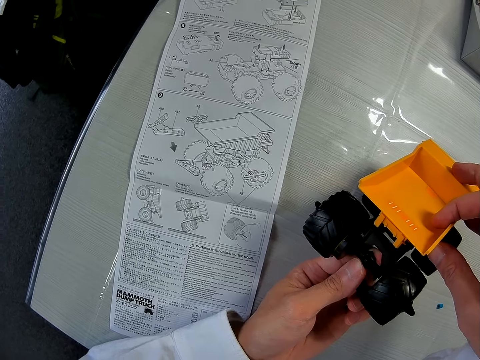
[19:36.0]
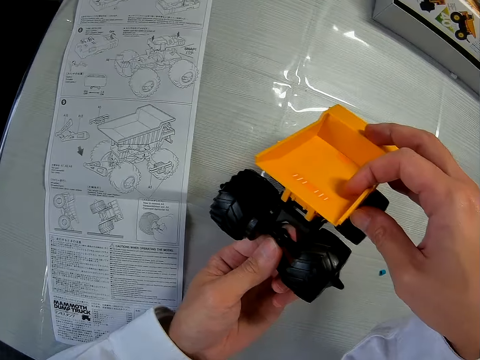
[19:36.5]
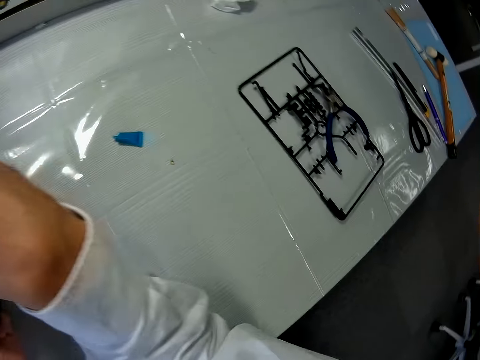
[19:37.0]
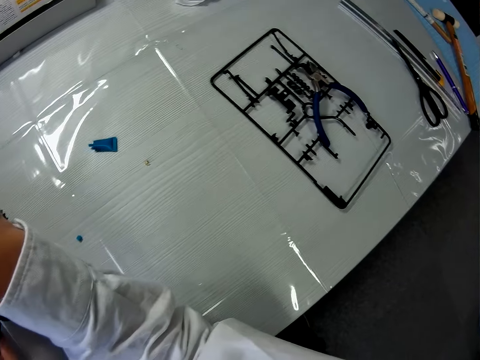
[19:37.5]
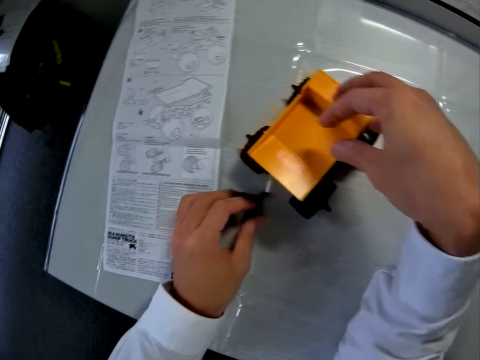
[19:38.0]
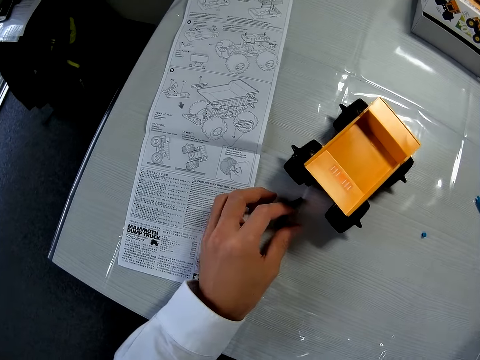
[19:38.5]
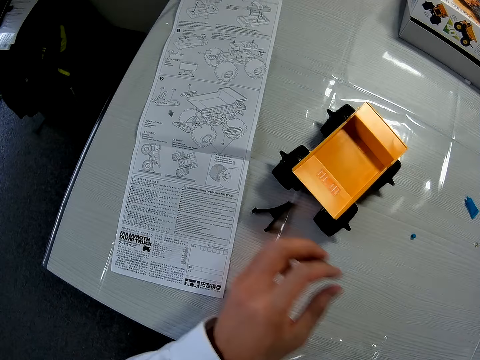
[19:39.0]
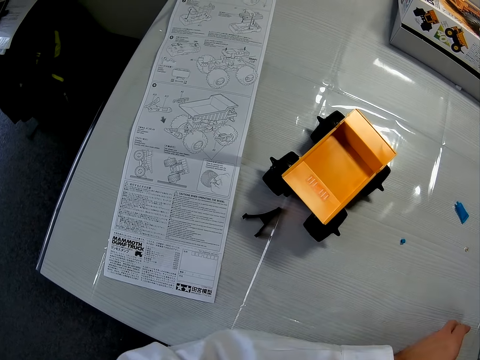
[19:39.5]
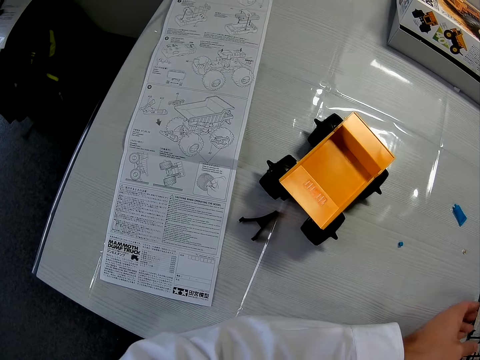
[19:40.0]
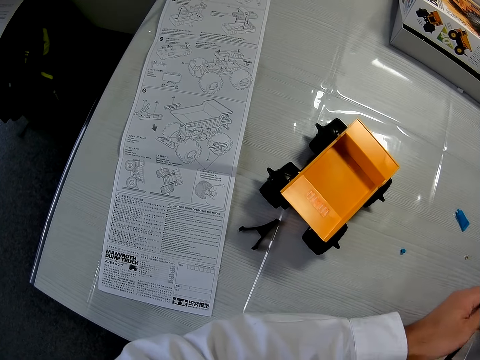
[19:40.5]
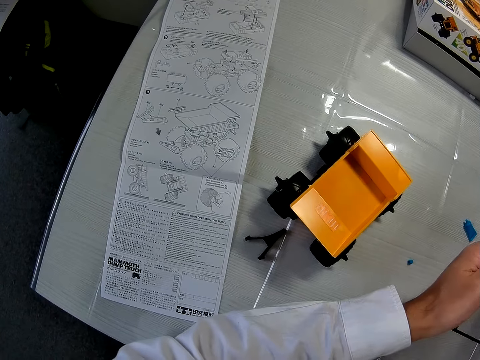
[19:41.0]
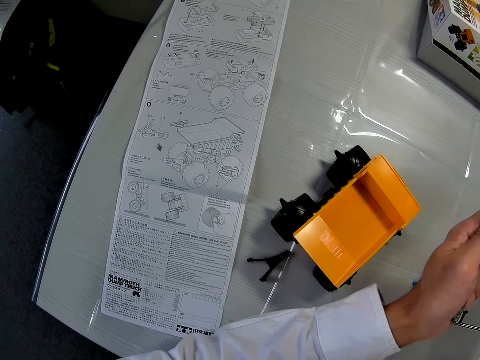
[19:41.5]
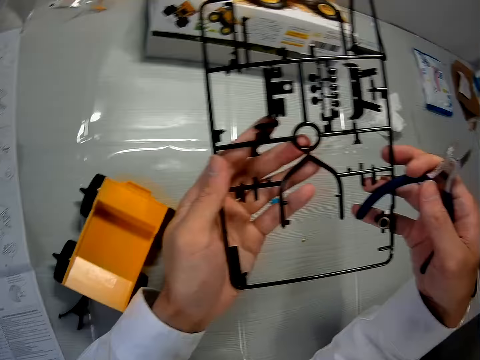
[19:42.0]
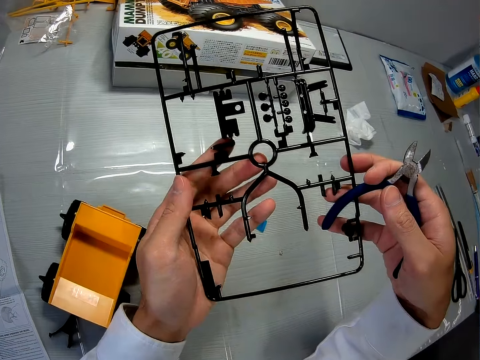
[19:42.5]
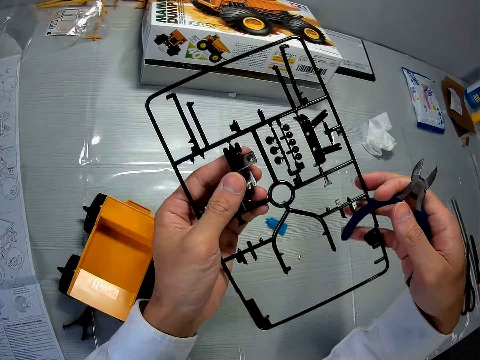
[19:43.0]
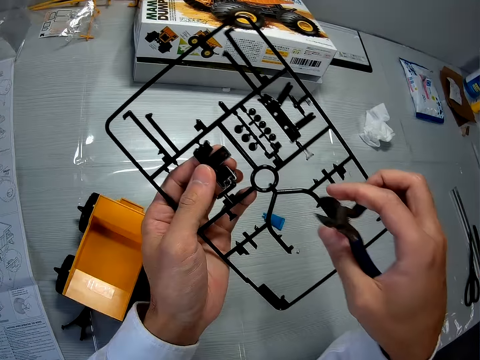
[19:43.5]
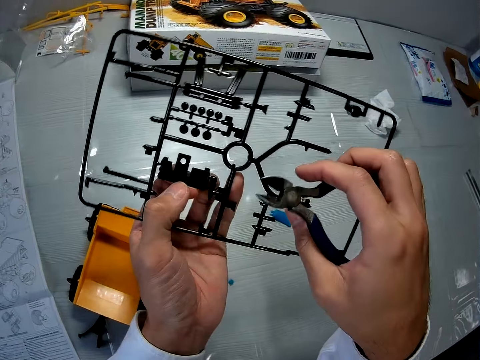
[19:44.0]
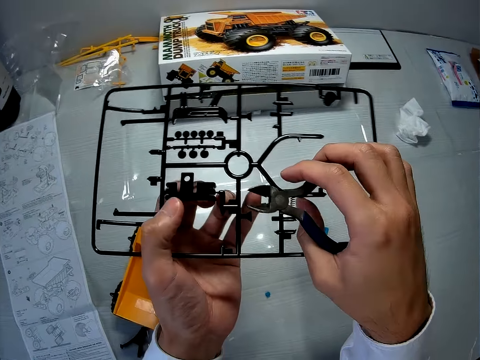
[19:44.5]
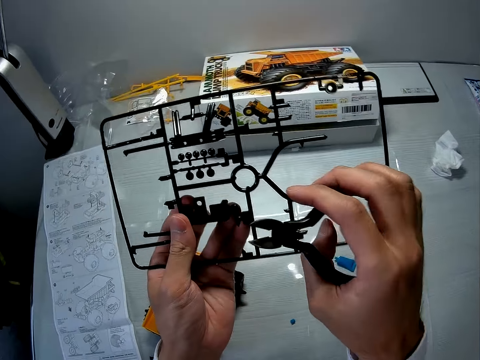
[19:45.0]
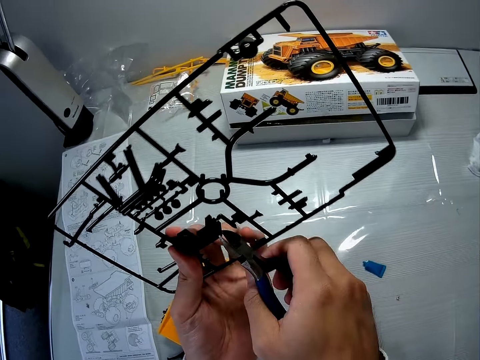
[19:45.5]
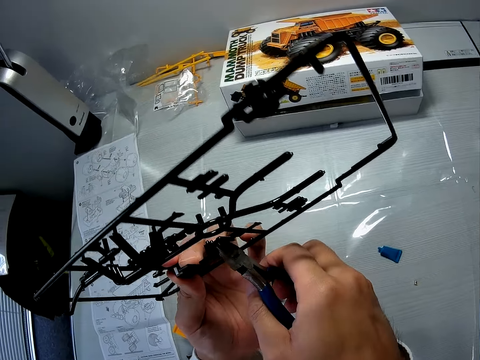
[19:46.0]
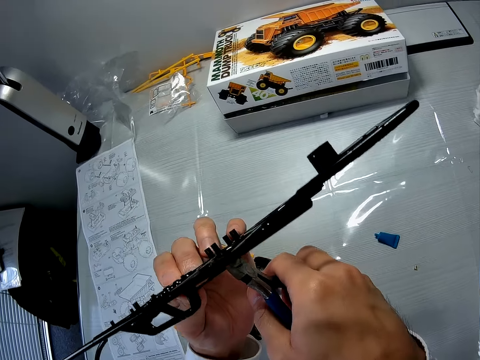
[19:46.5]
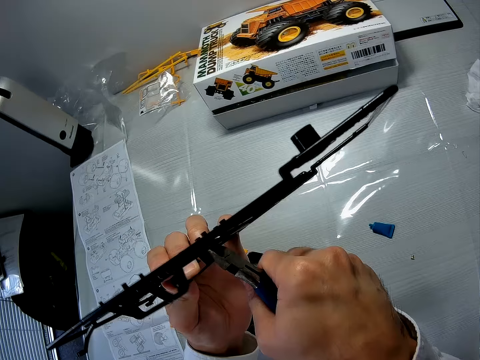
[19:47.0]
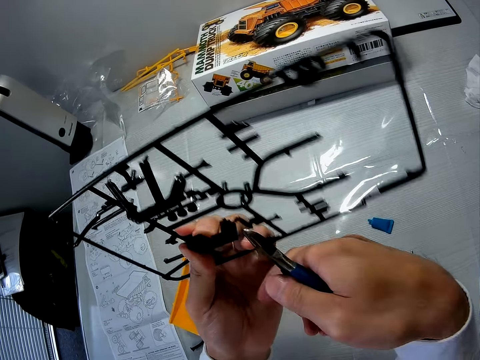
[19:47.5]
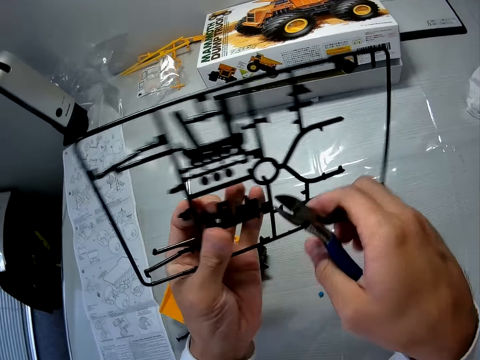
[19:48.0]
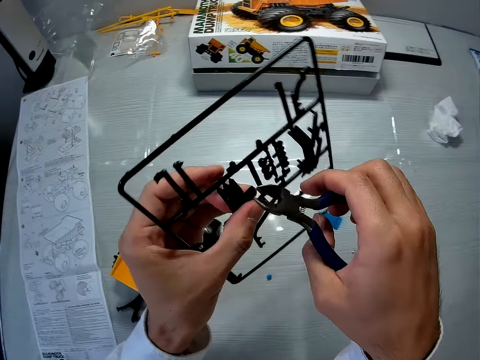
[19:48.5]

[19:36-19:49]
The camera wearer drops the toy car in his right hand on the table. He drops the piece in his left hand on the table. He picks up the sheet from the table with his left hand. He cuts out a piece from the sheet with the cutter in his right hand.

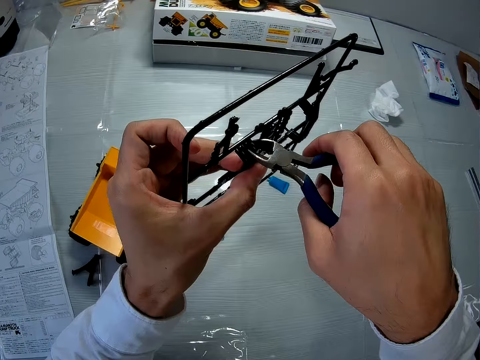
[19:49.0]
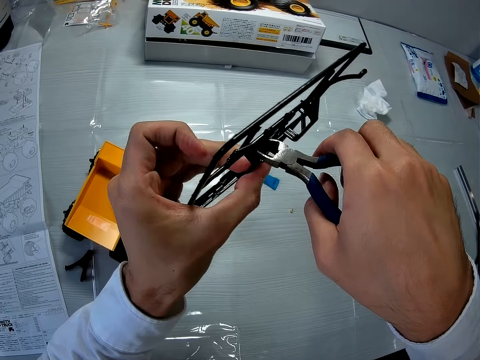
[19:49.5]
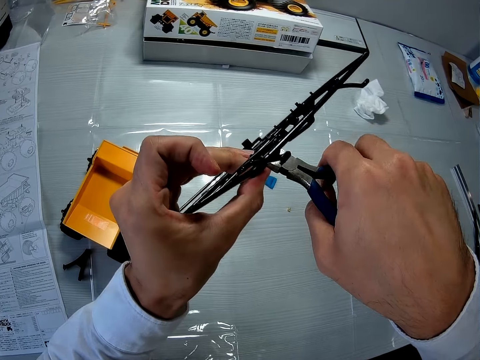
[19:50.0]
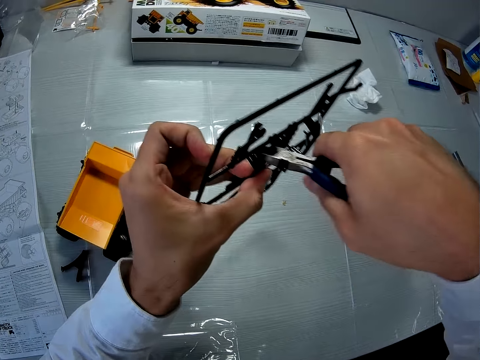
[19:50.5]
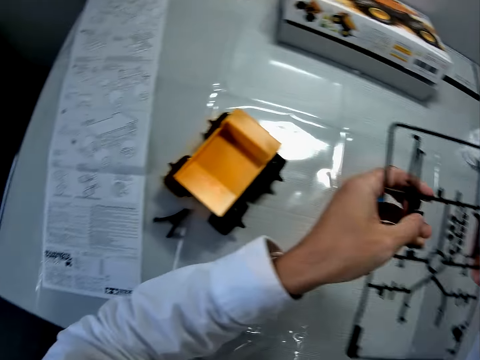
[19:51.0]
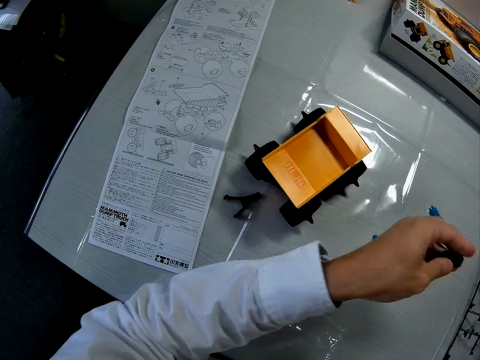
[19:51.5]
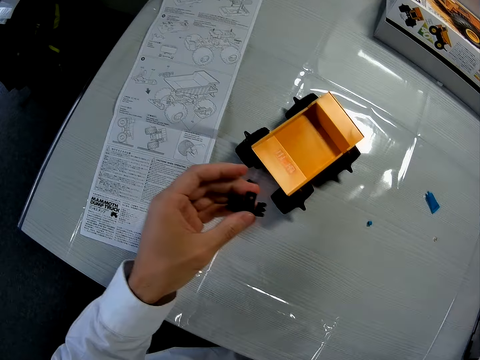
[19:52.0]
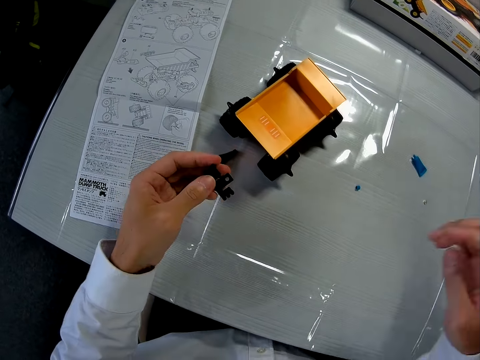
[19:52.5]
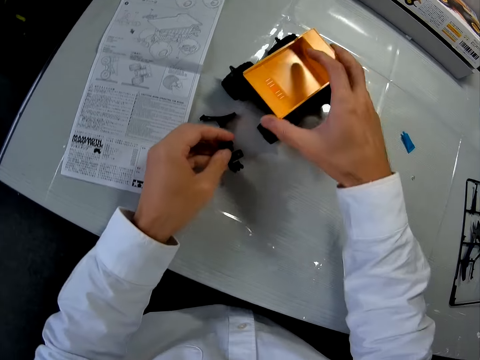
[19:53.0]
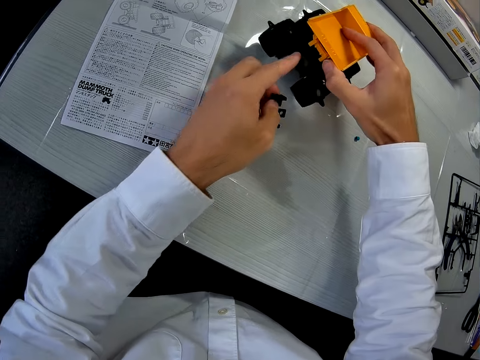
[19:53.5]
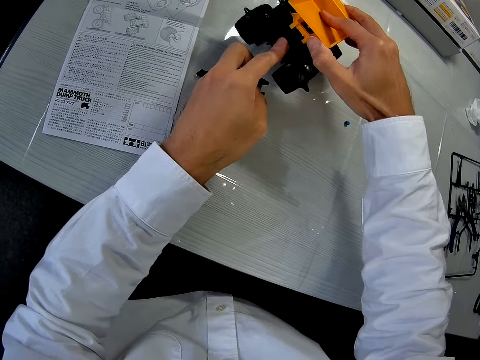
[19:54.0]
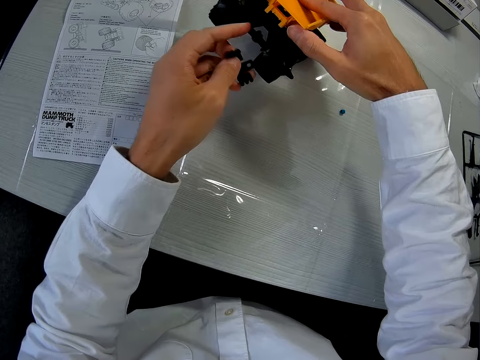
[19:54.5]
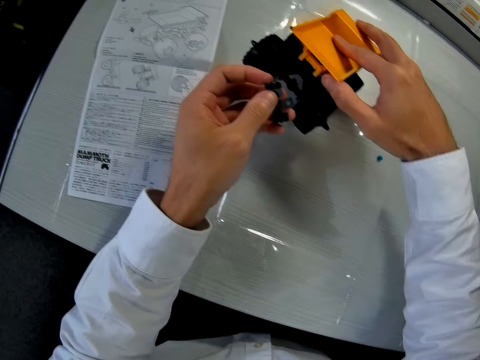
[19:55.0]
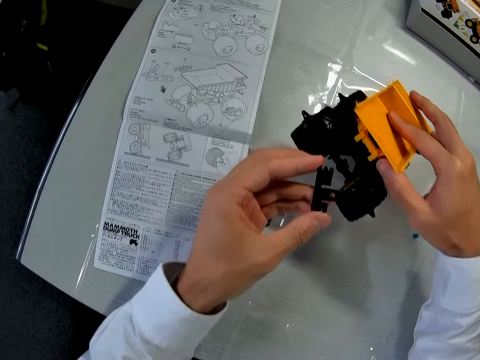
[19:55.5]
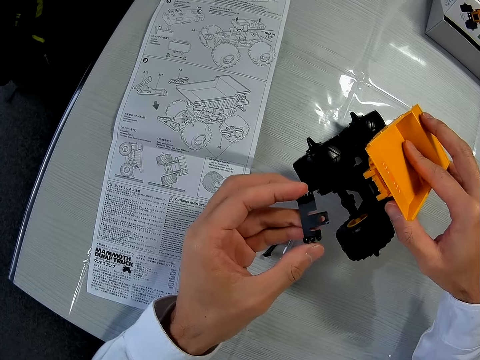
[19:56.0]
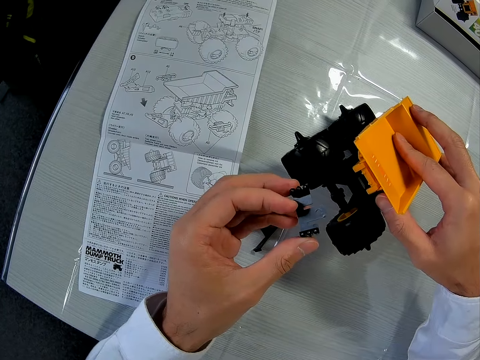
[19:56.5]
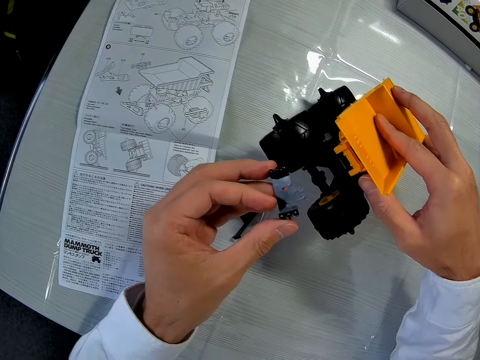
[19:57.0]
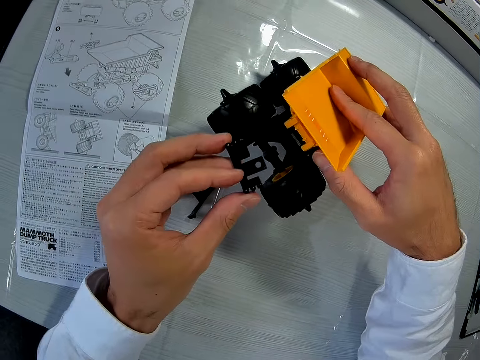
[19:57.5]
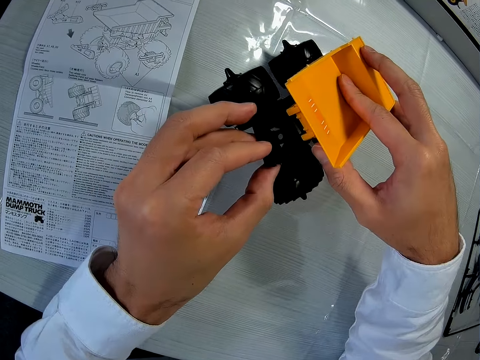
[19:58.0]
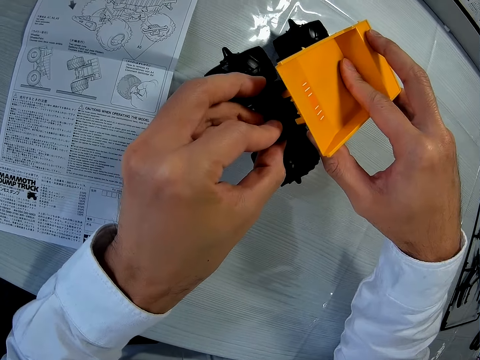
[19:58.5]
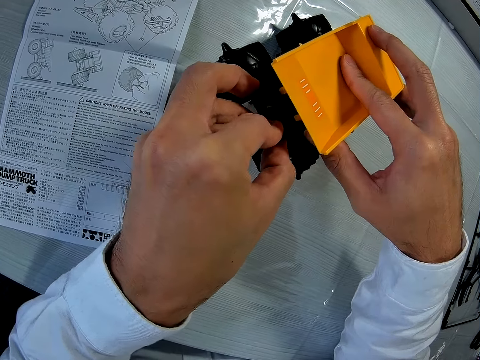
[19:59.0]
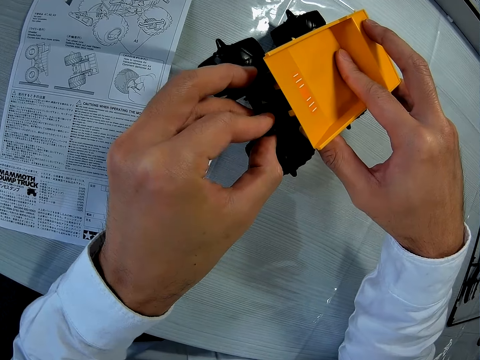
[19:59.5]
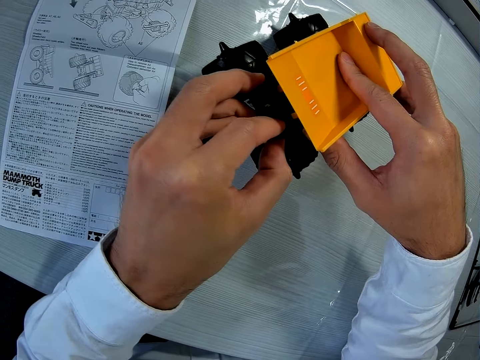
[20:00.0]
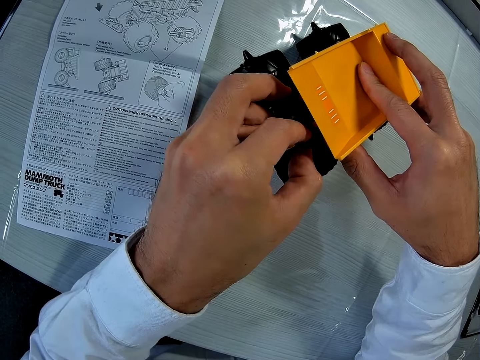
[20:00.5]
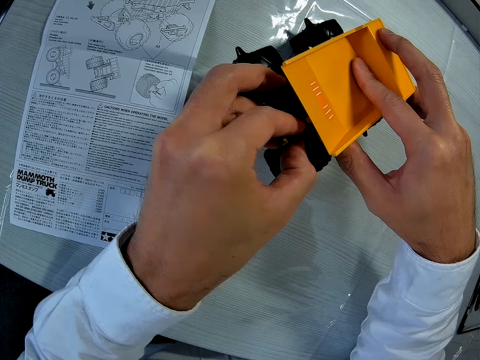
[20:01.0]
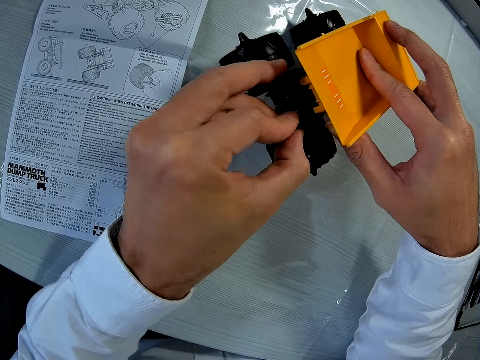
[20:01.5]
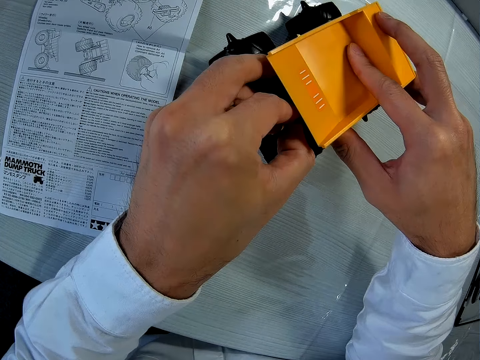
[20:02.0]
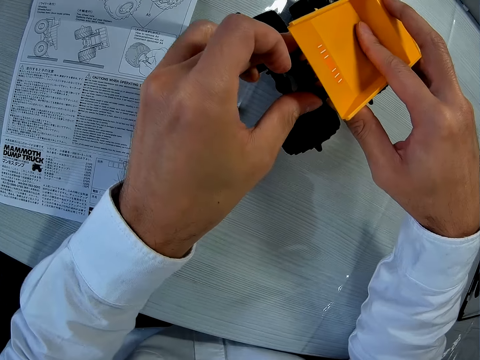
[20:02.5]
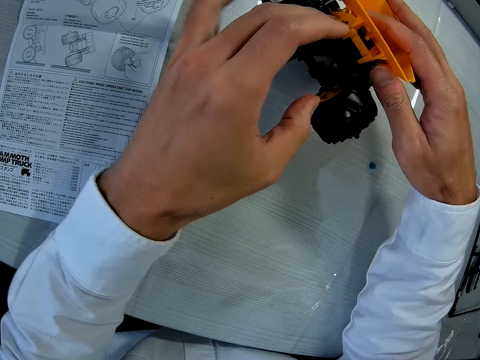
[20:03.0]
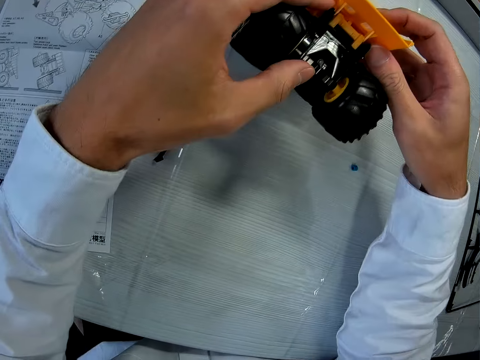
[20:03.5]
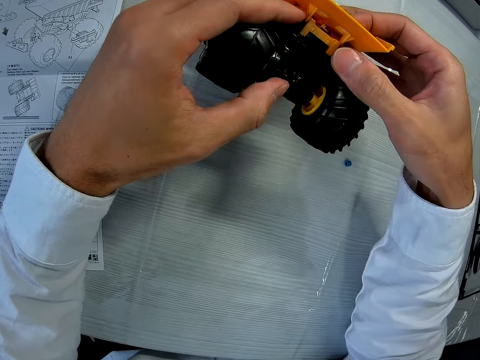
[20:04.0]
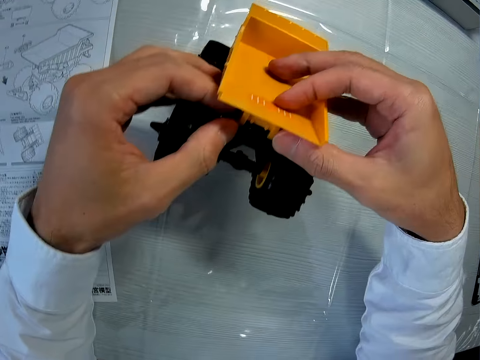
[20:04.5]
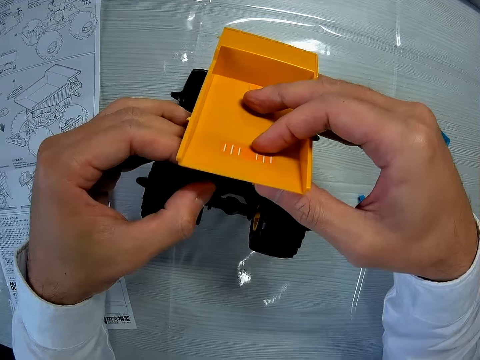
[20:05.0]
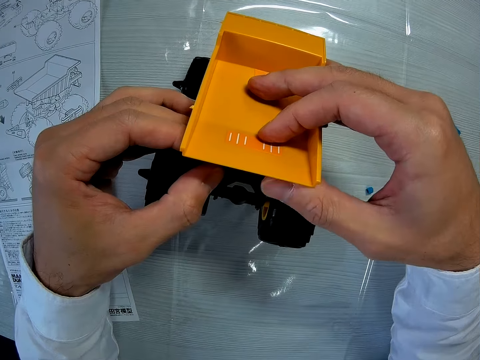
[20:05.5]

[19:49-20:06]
The camera wearer turns something. He turns it again. He passes the sheet from his left hand to his right hand. He puts something on the table. He holds a piece from the sheet with his left hand. He picks up the car from the table with his right hand. He holds the truck toy. He touches the car in his right hand with his left hand. He points at something with a finger. He fixes the piece in his left hand to the toy car in his right hand. He turns the truck.
